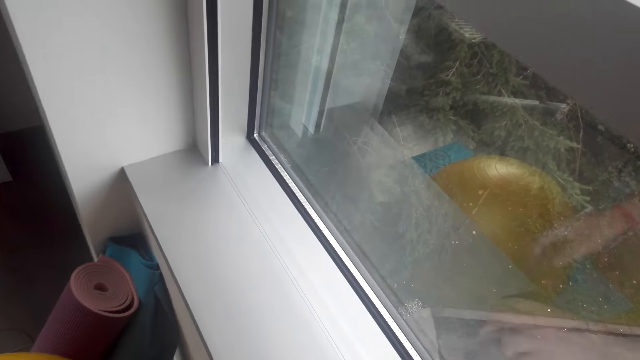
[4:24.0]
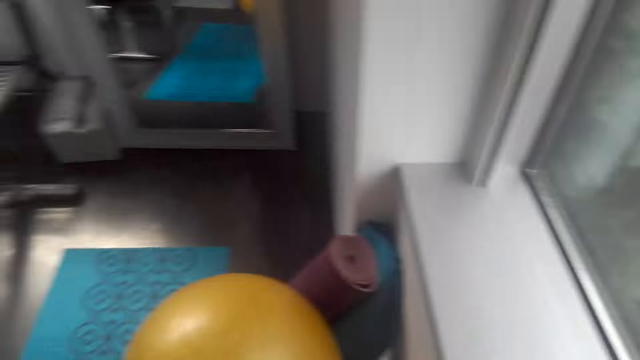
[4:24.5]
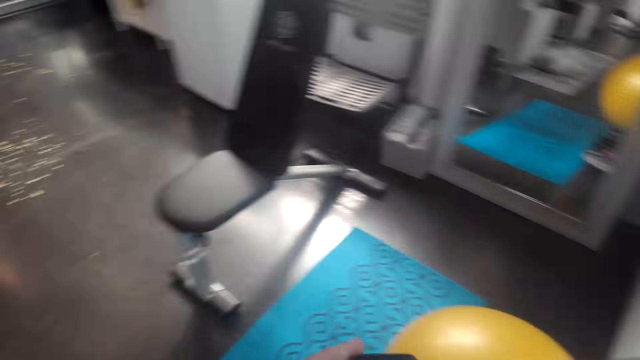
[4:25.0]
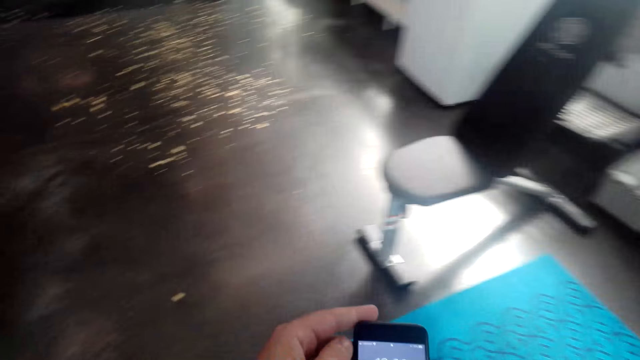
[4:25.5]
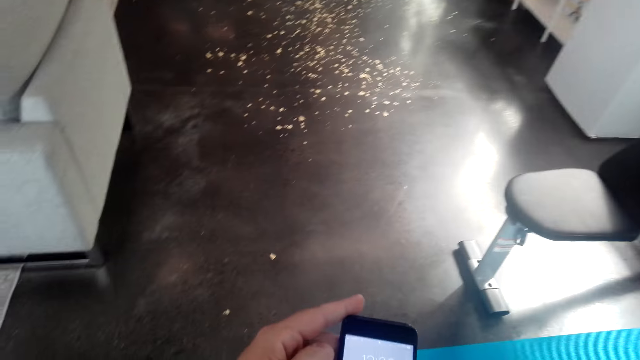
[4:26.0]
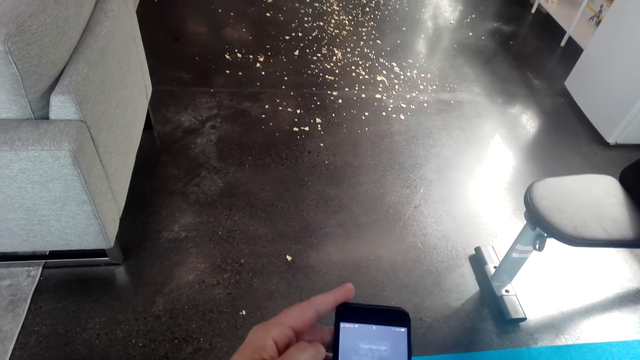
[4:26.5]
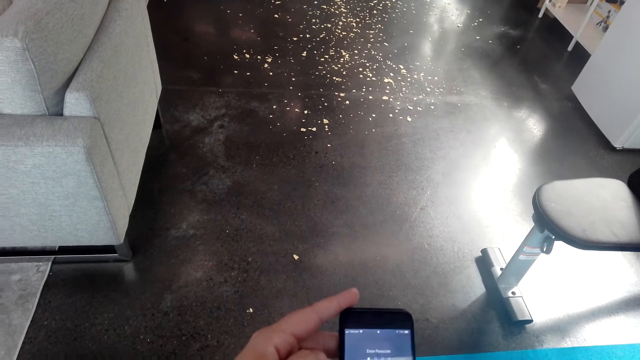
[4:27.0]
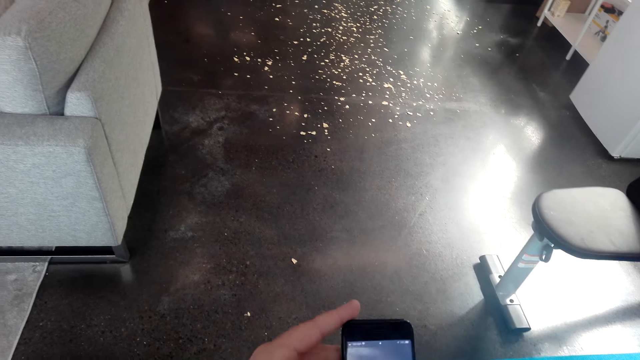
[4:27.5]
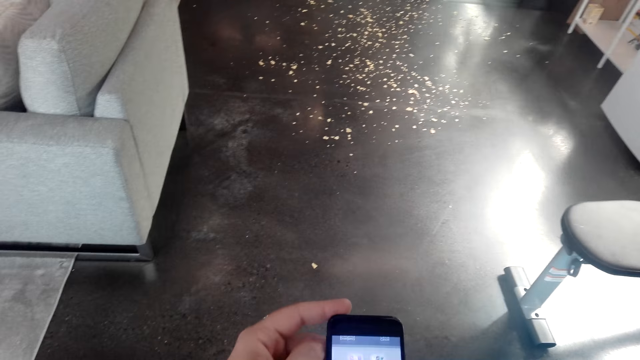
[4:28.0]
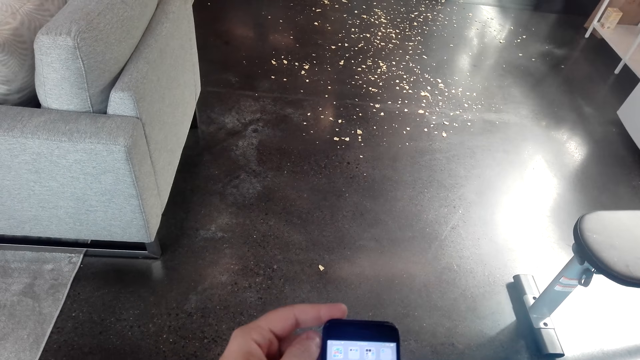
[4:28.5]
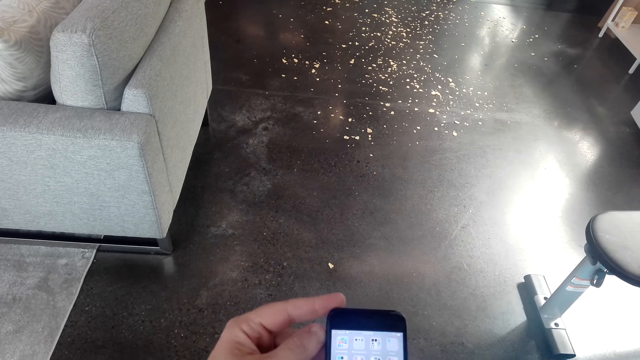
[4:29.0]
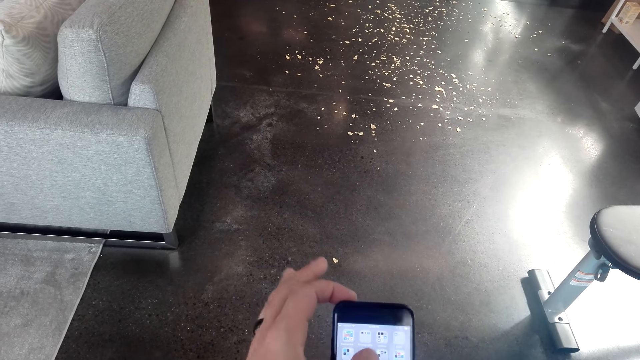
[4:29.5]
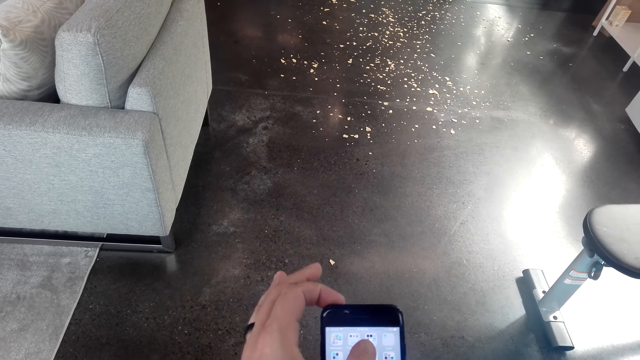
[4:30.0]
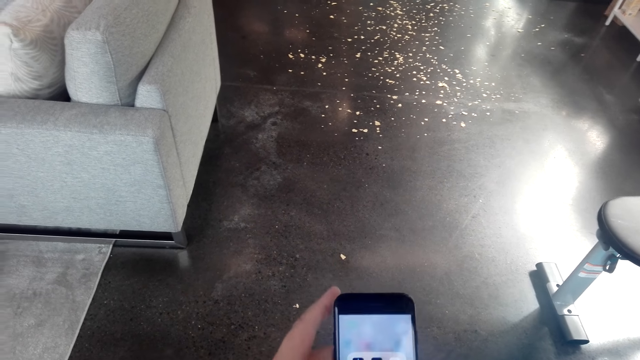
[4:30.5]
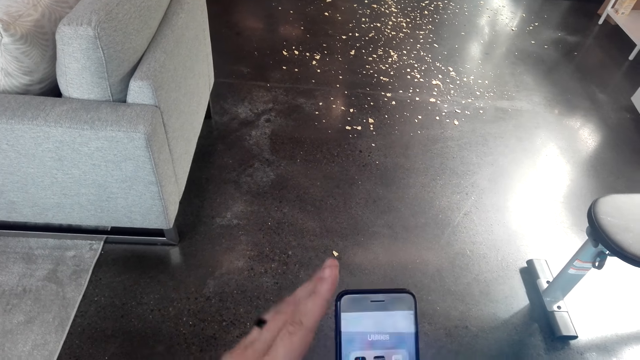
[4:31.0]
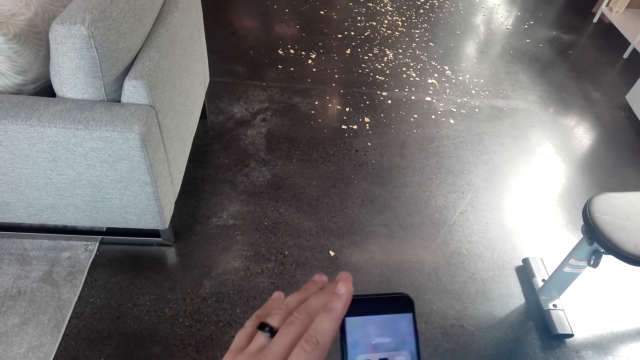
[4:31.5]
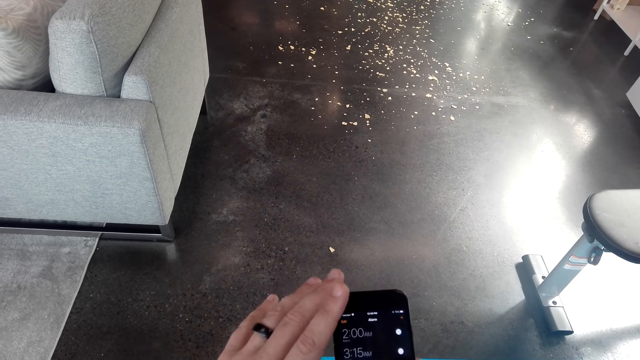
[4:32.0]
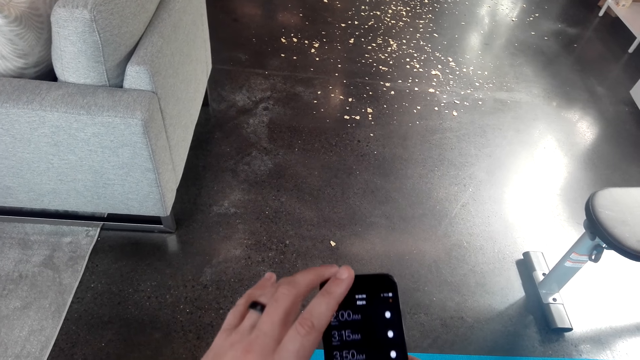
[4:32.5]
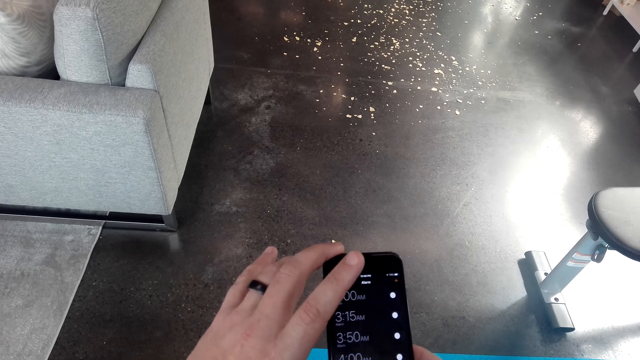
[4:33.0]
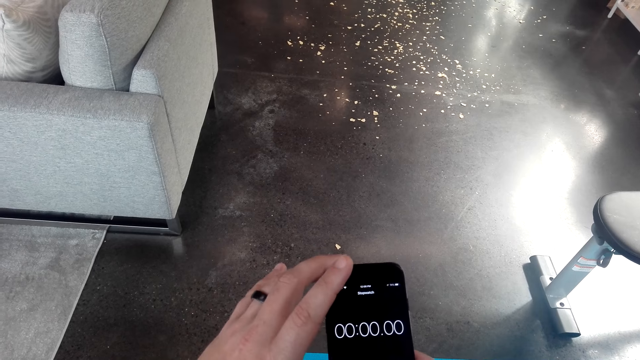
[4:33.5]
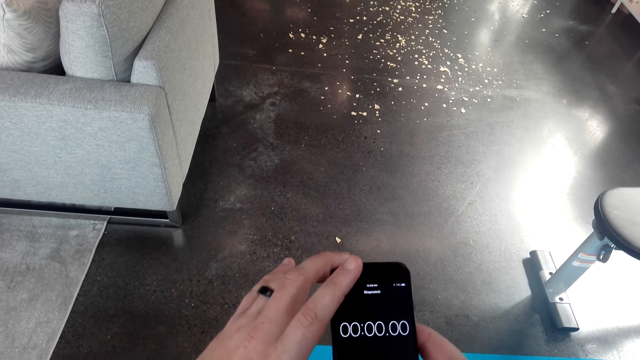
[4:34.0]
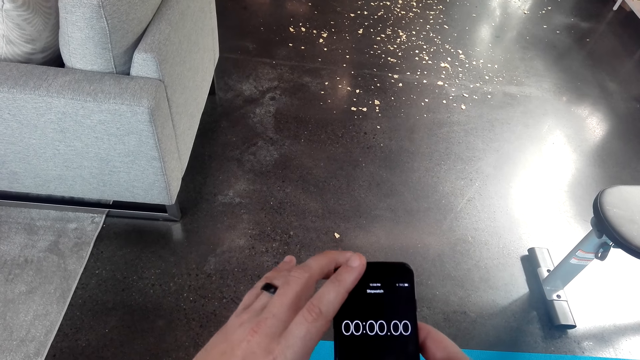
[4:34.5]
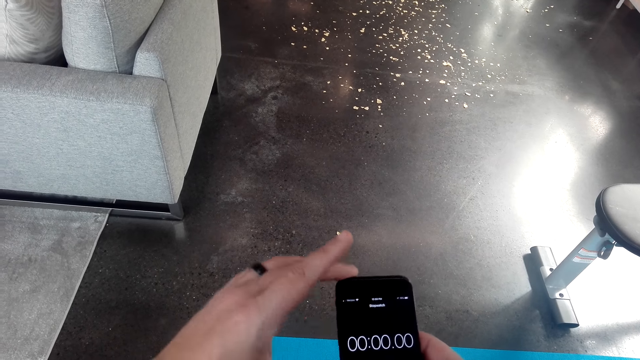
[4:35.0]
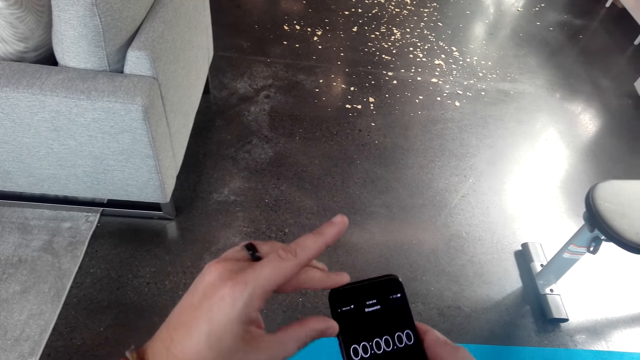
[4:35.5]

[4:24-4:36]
The camera wearer puts the phone on the window. He looks around the house. He operates the phone in his hands.

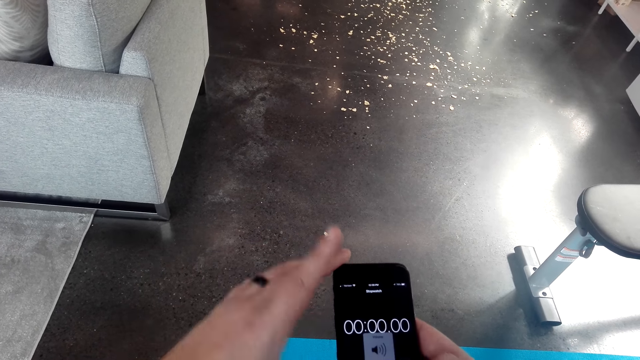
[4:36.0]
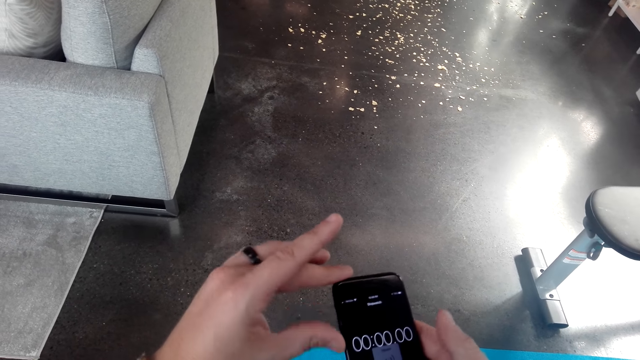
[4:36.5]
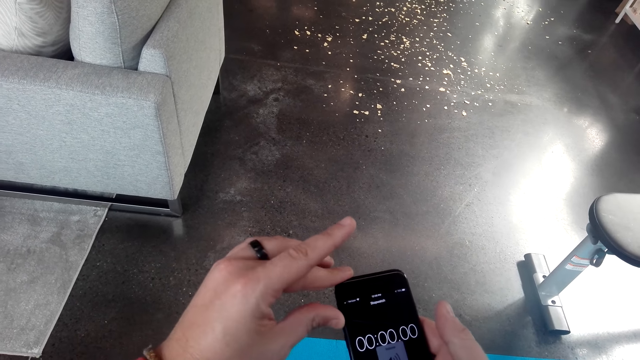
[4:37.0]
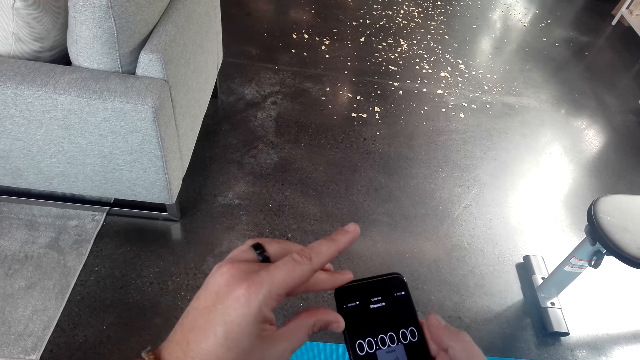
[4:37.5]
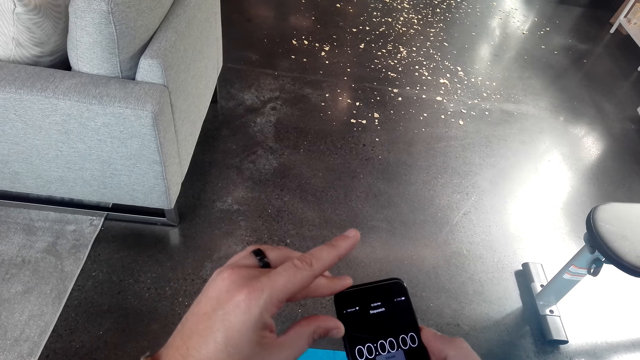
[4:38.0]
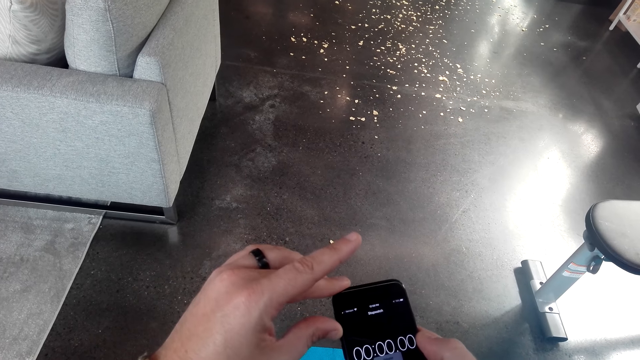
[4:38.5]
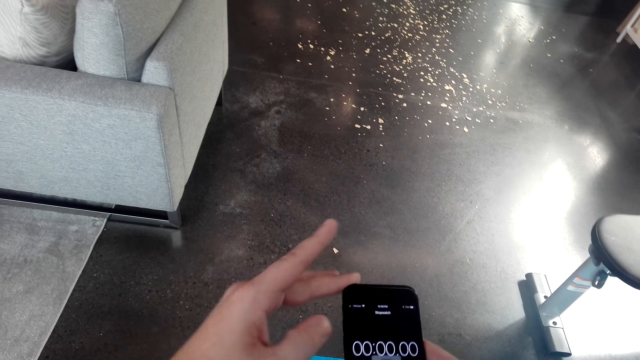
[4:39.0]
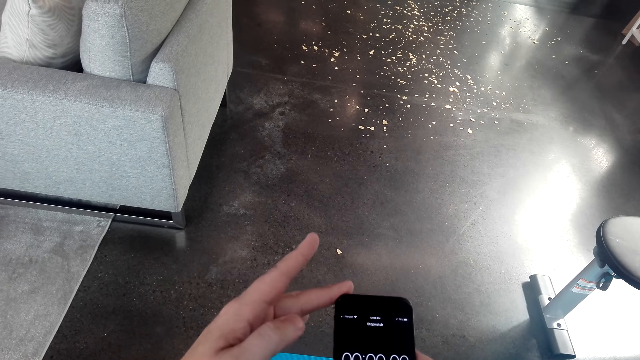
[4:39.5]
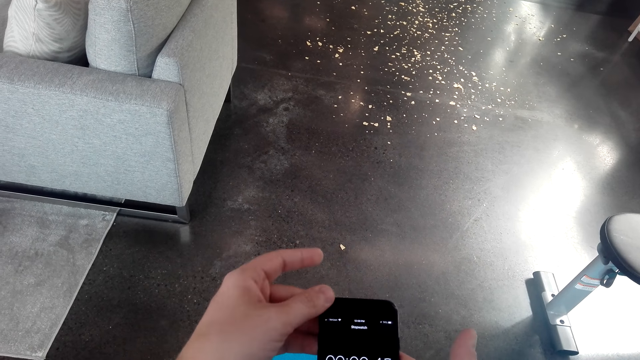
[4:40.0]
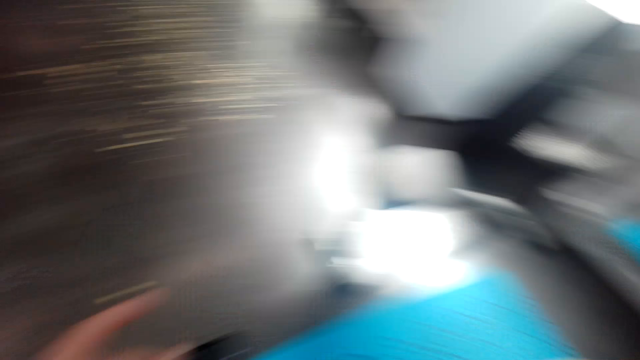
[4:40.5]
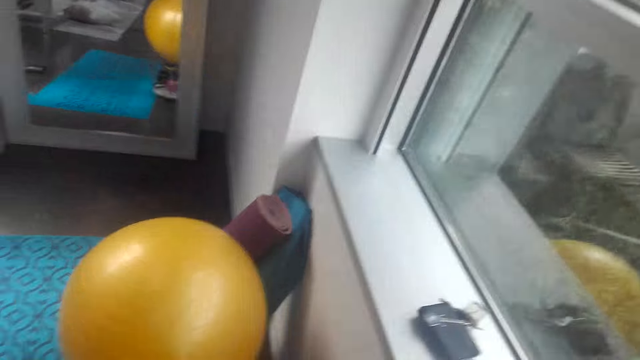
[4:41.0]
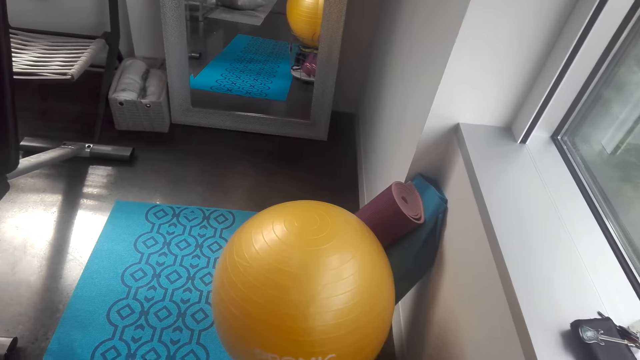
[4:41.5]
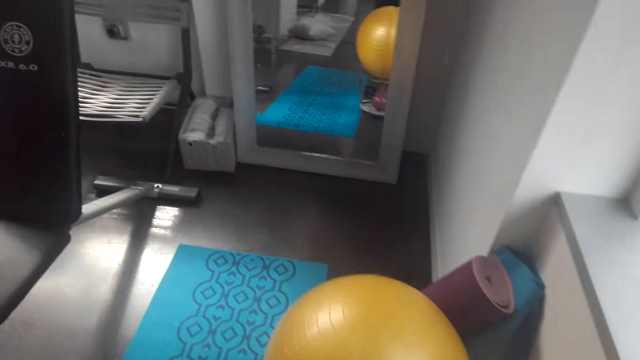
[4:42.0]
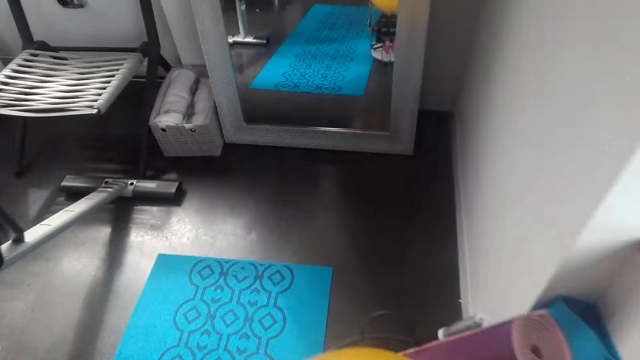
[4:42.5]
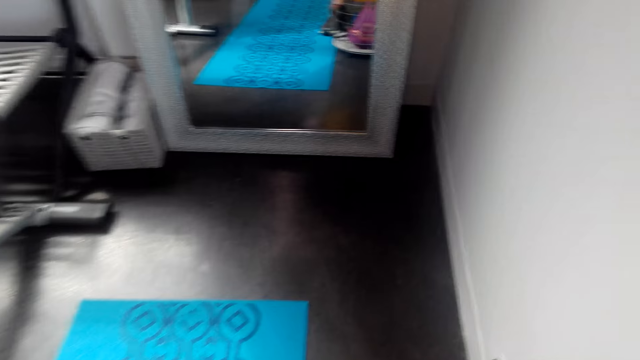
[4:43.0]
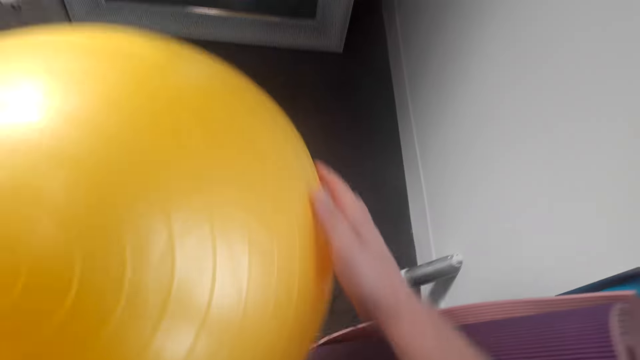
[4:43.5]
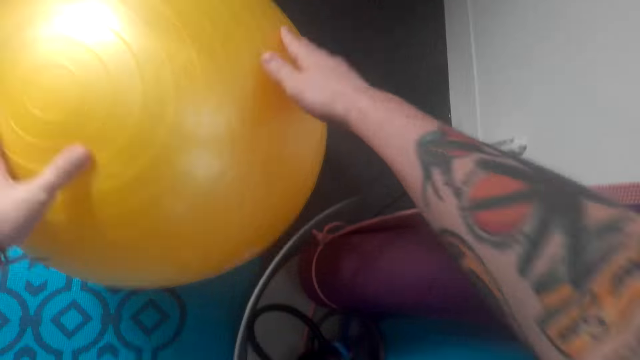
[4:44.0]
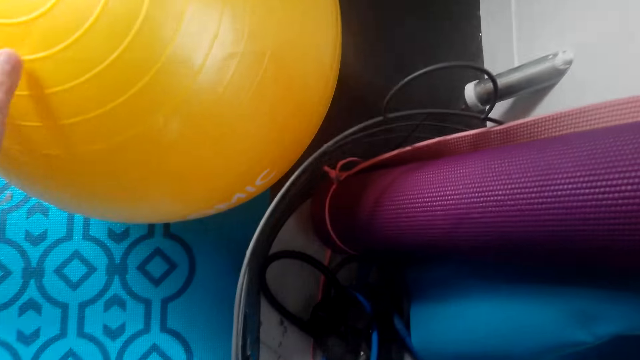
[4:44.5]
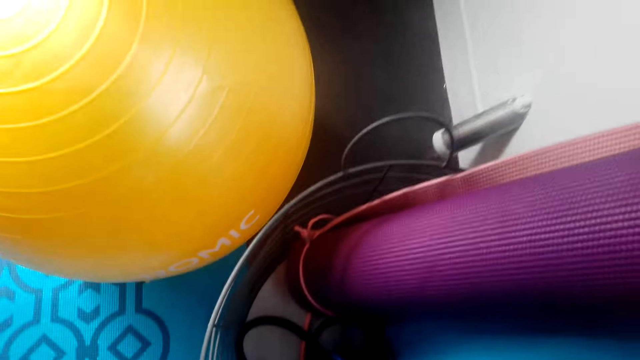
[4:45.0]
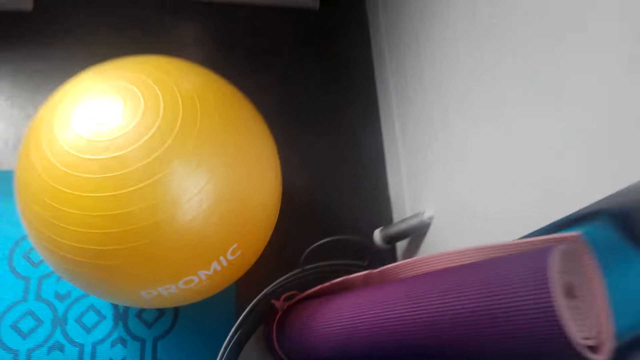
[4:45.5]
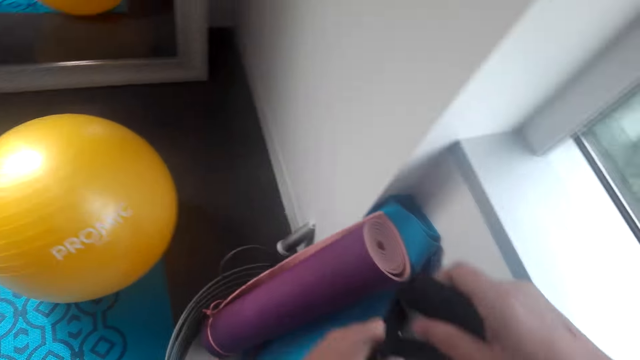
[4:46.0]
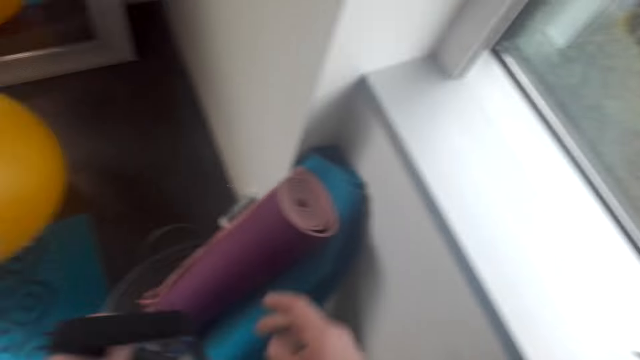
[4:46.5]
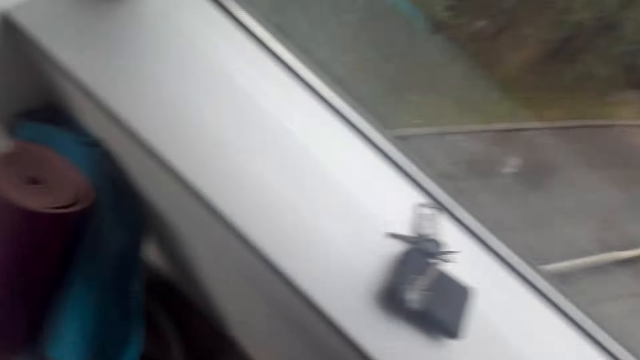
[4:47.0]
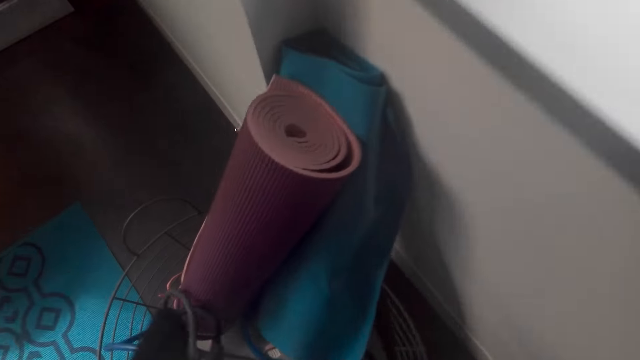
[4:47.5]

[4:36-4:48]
The camera wearer looks around the house. They put the phone on the table. They turn around the room. They remove the workout ball from the metal basket. They put the ball on the floor. They pick up the fit monkey gym or resistance bands from the metal basket.
